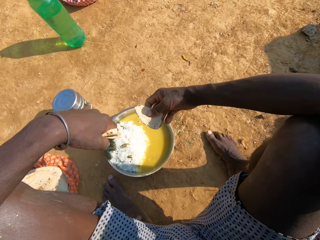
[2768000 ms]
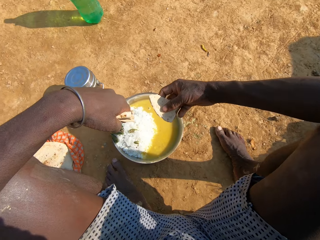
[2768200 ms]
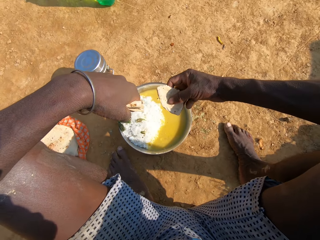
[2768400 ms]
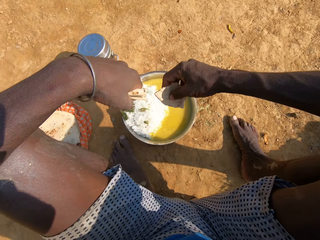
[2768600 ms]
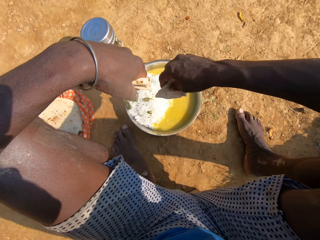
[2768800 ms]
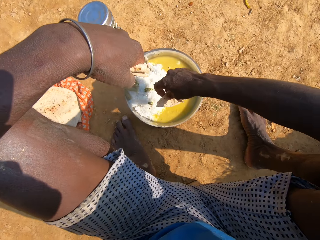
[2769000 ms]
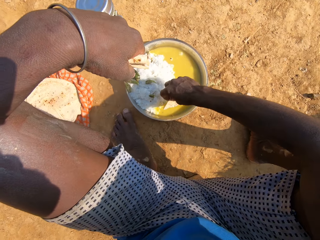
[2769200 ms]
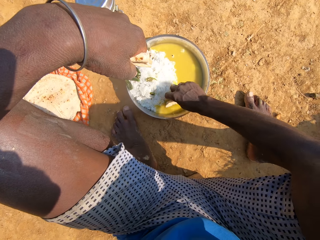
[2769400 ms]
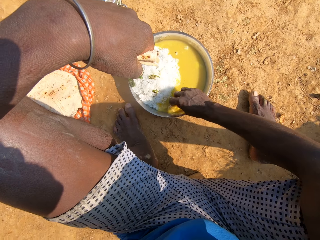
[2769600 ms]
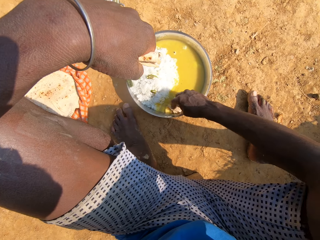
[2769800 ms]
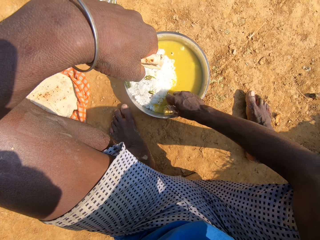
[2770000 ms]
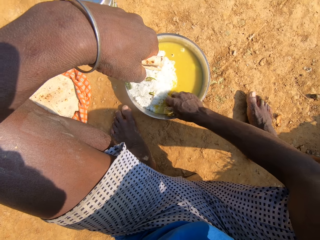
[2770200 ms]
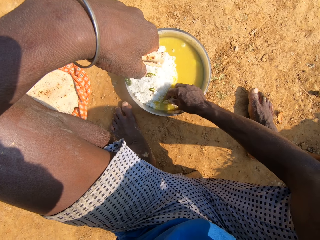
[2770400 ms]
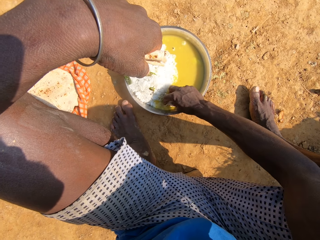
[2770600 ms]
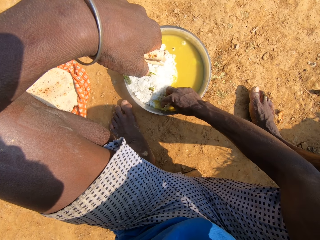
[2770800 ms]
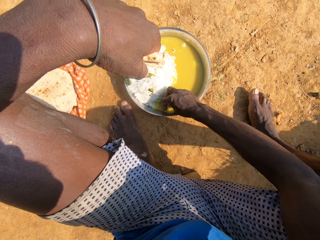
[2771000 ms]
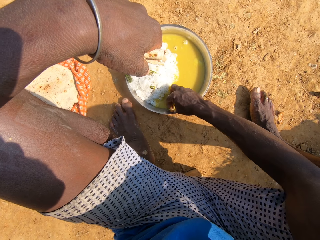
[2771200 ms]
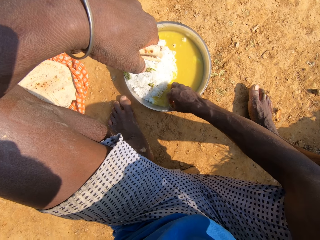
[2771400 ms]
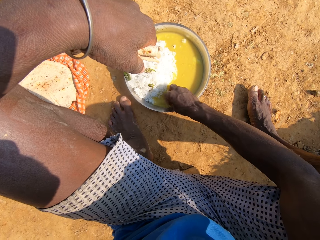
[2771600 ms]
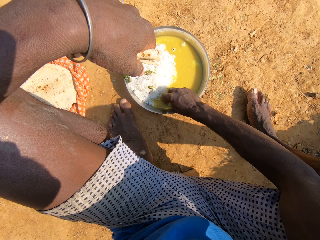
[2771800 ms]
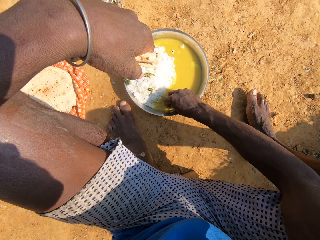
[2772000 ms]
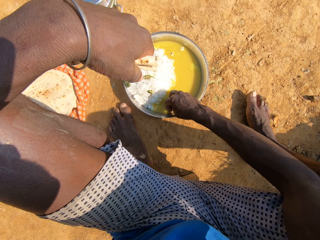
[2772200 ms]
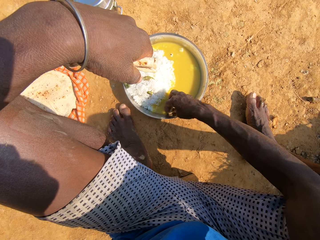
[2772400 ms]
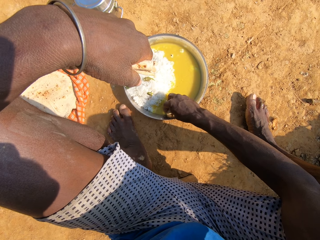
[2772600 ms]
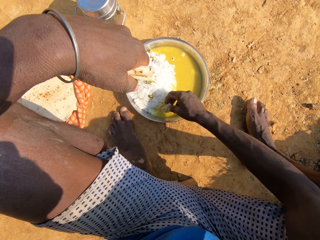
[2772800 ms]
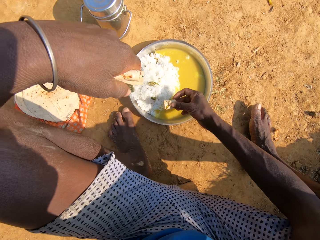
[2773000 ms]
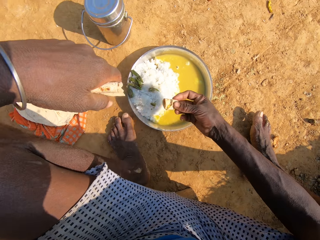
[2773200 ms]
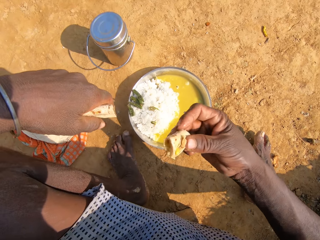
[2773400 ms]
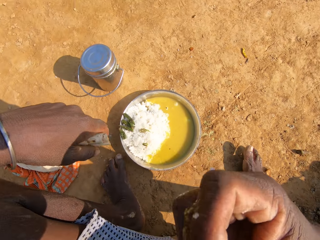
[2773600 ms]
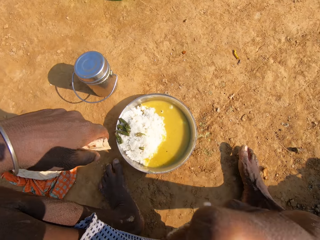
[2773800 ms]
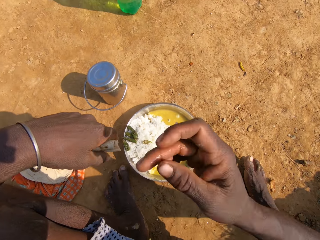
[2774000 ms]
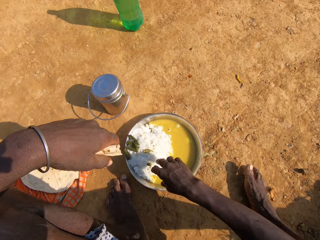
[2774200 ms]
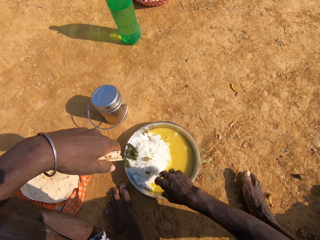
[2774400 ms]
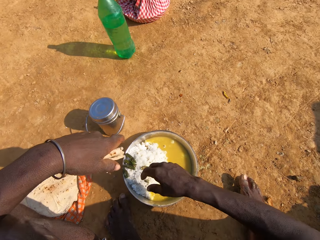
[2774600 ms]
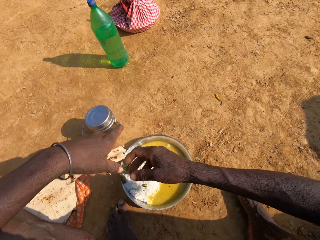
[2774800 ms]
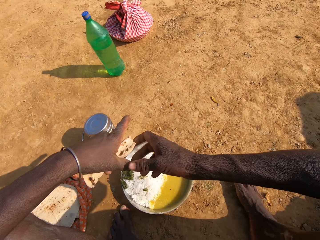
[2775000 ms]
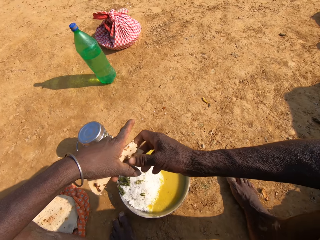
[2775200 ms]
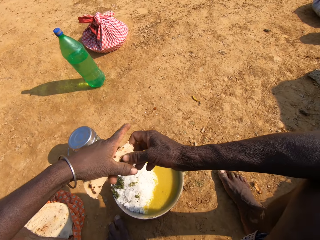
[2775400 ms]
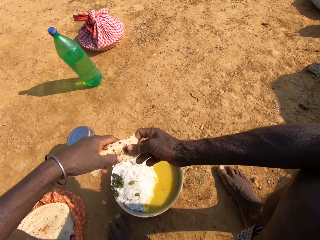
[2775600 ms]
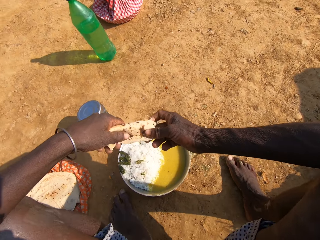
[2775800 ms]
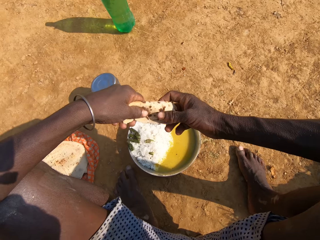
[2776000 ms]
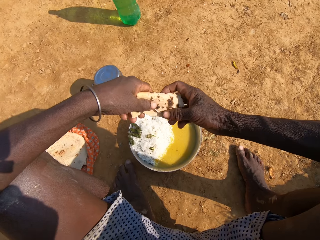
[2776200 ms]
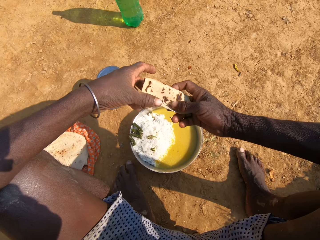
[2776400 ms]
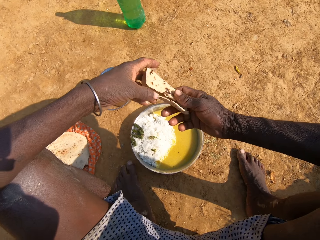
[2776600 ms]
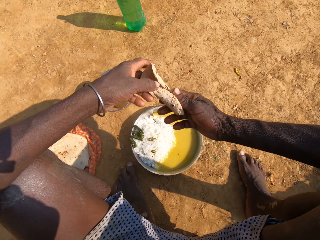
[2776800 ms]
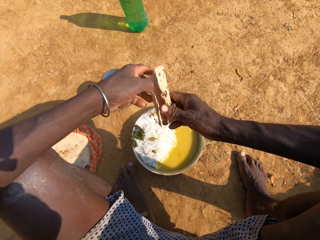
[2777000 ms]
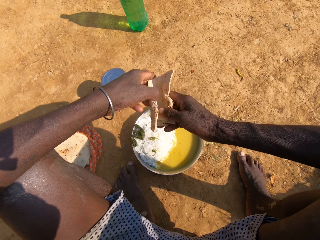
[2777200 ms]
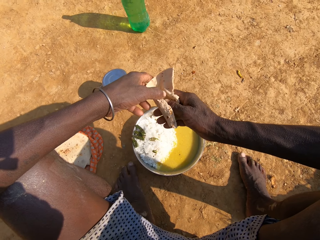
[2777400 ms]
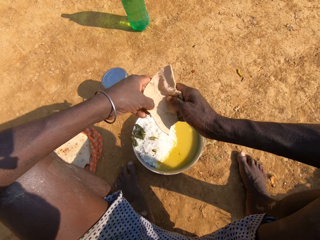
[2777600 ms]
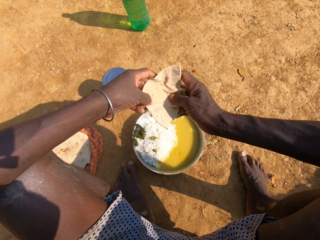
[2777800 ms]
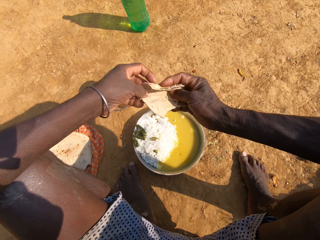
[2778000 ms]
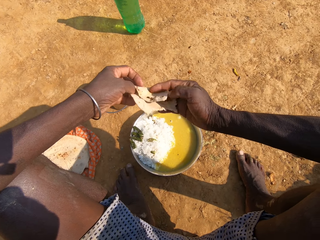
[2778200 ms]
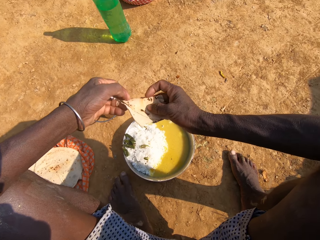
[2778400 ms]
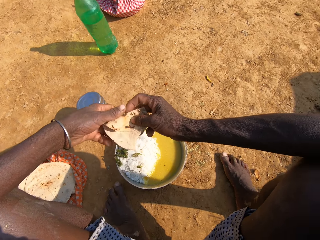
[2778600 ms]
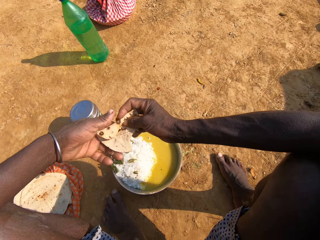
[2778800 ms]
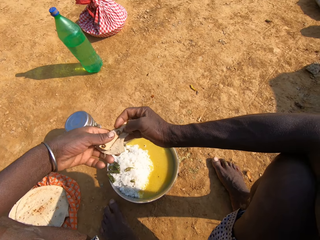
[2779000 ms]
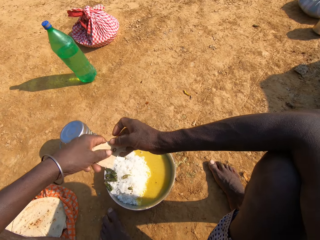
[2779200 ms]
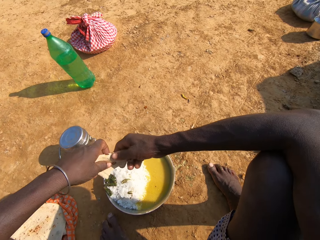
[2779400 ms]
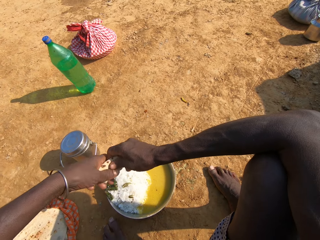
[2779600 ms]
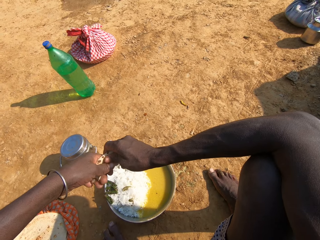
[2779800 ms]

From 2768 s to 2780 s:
The camera wearer dips roti in a vegetable curry. They converse with a person. They eat the roti and look around. They hold the food. They fold the roti in hand.

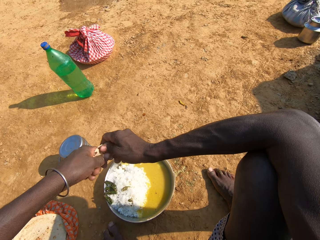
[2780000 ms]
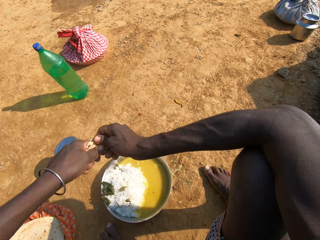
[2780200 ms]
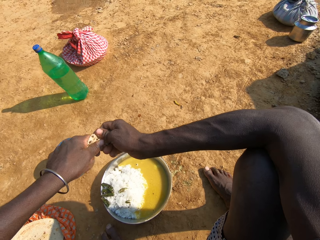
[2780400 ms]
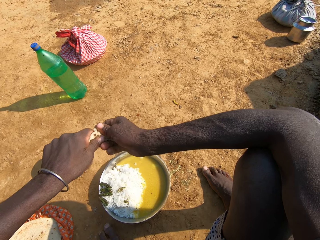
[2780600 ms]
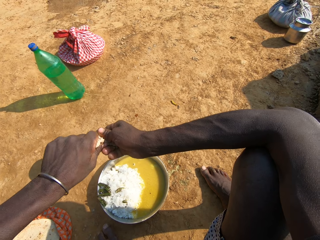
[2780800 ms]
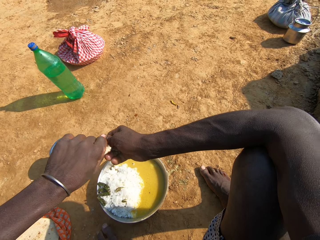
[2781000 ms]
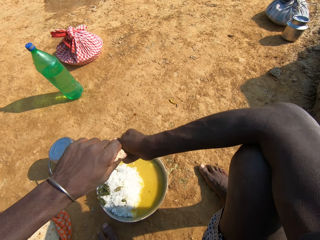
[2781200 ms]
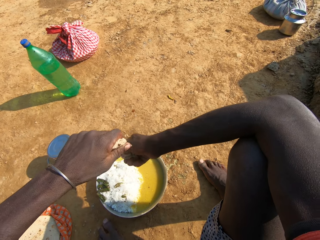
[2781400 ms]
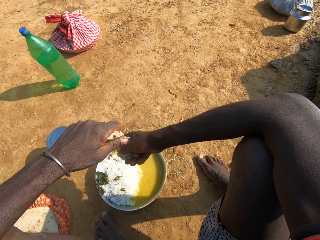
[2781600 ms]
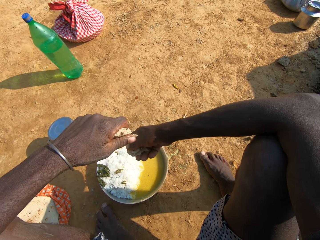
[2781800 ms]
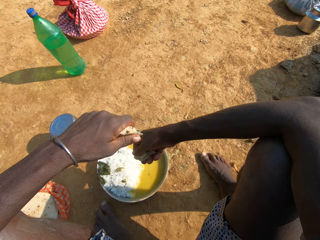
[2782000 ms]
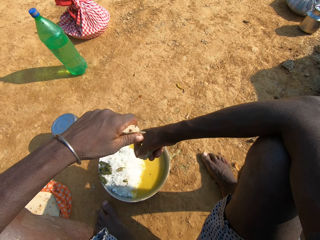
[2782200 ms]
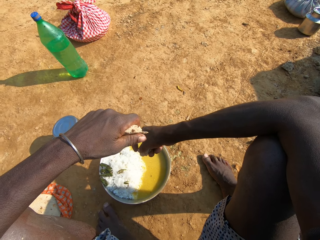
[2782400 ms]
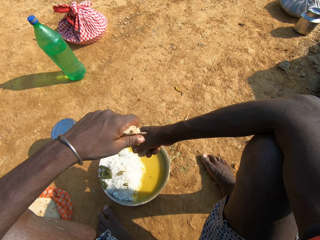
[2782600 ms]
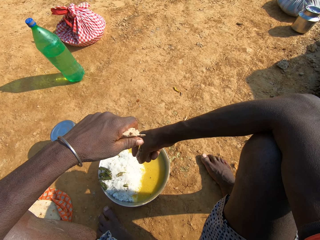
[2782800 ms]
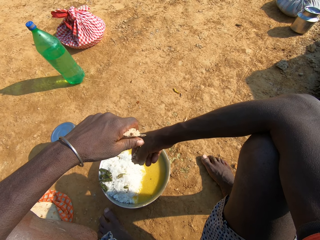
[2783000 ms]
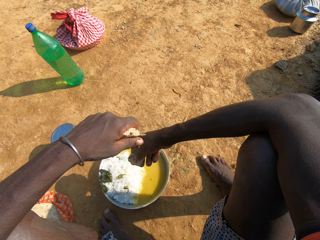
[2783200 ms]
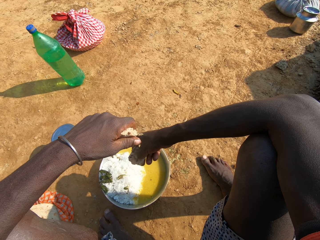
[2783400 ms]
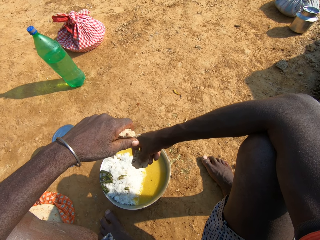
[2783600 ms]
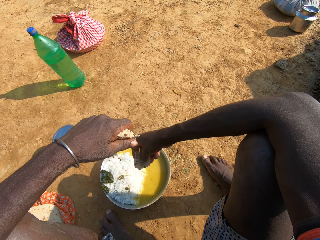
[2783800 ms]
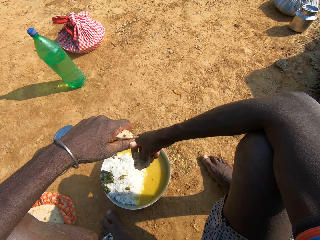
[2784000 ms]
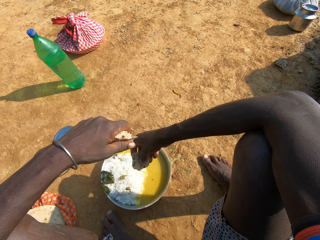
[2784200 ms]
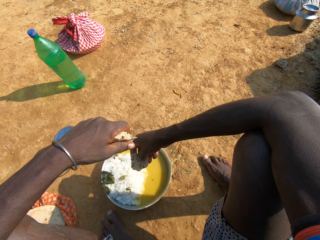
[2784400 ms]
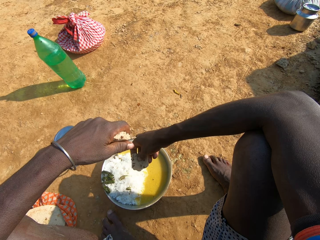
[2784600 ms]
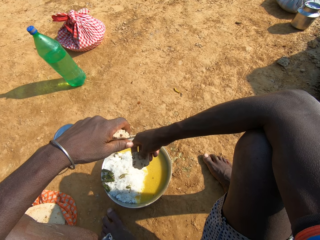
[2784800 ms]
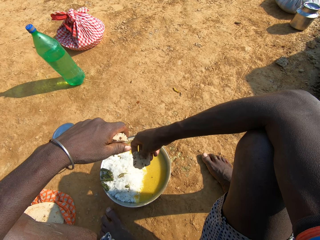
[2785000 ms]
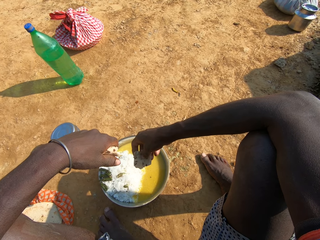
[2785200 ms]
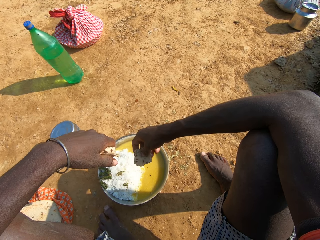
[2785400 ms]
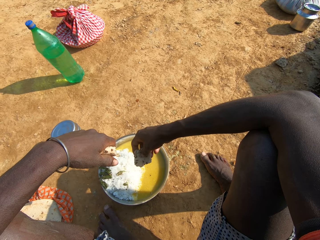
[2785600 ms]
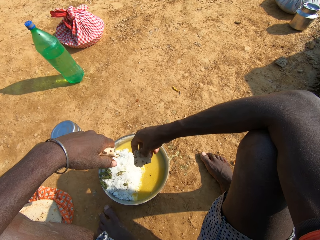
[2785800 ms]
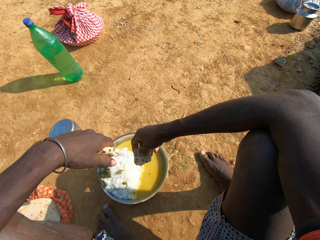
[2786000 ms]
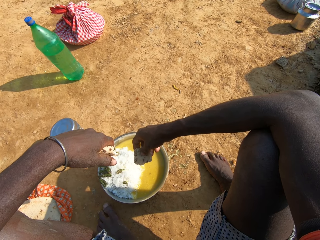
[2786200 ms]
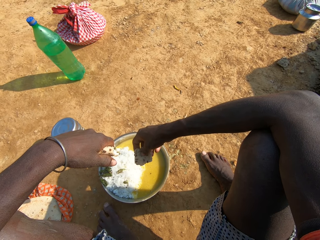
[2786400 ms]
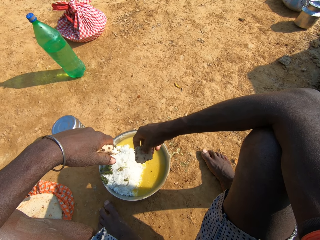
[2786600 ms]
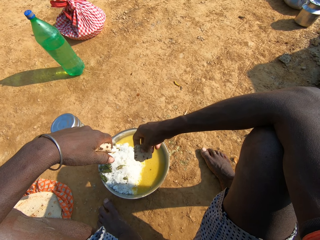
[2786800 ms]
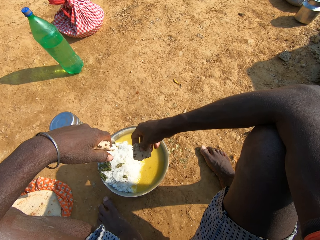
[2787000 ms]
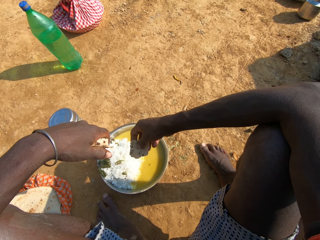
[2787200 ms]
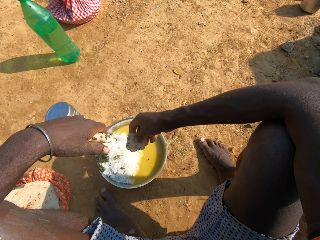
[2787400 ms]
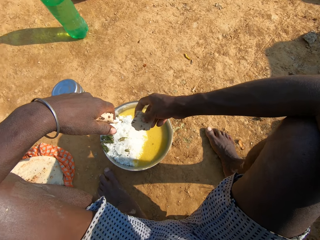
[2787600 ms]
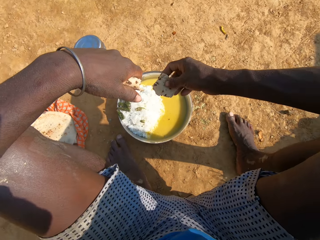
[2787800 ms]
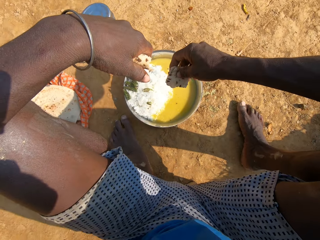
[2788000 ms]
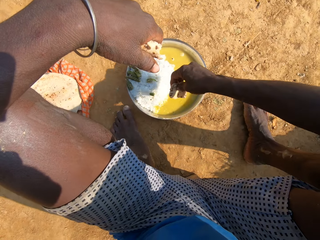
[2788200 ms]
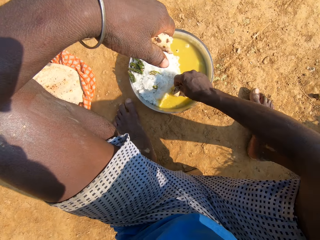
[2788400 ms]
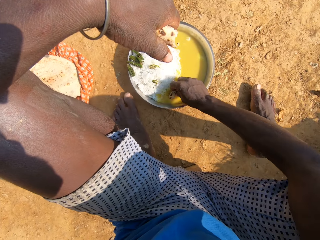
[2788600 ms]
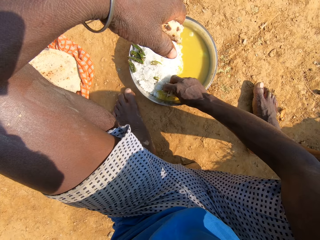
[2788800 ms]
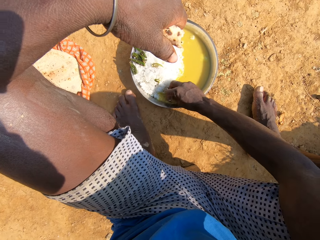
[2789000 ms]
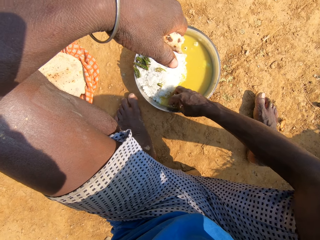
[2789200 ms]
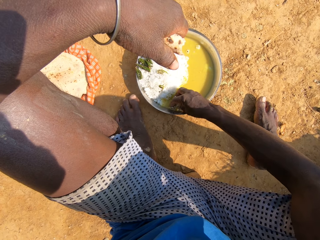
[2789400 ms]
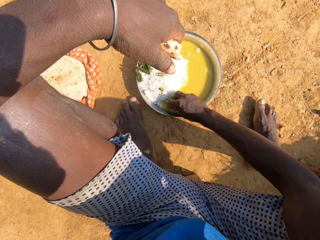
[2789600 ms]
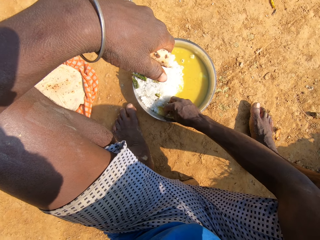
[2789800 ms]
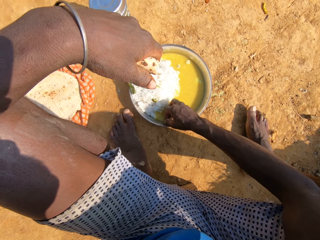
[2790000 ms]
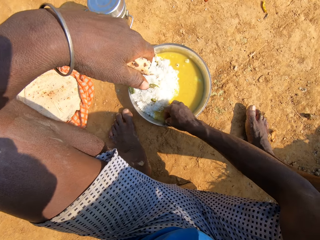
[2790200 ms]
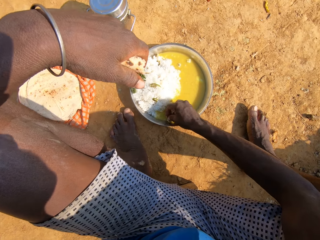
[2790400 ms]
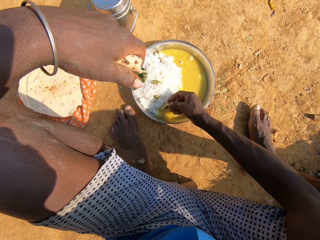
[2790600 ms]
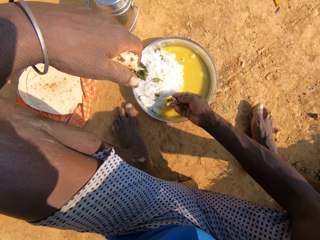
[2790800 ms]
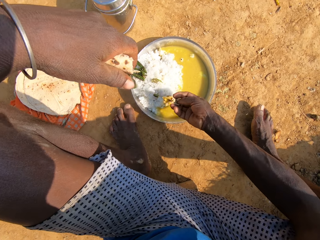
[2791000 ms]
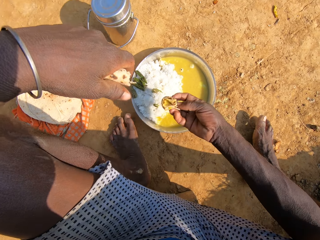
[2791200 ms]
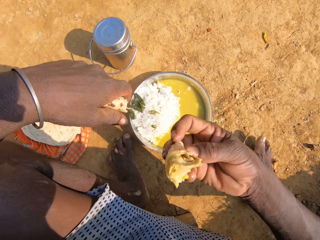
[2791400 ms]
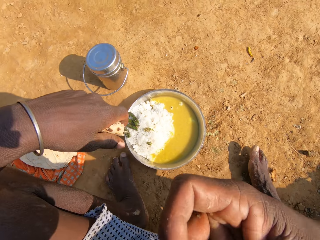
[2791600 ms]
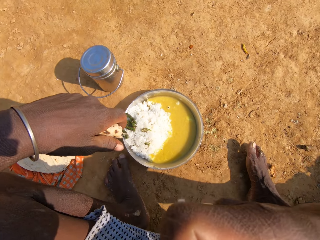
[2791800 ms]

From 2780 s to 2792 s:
The camera wearer cuts roti. They look around. They hold the food. They dip the roti in a vegetable curry.
